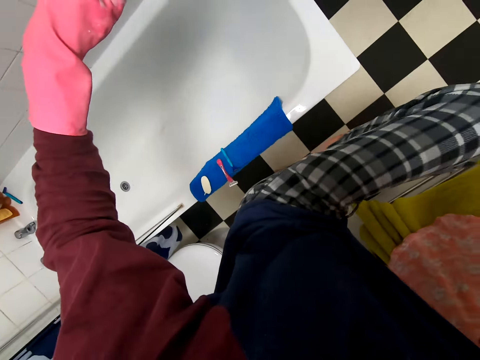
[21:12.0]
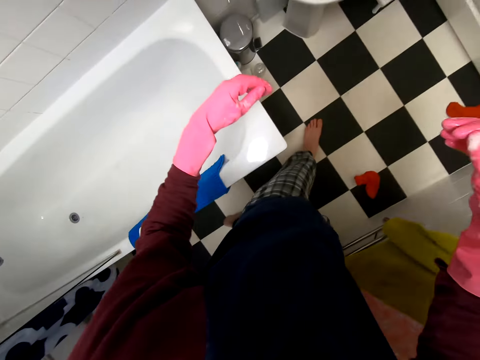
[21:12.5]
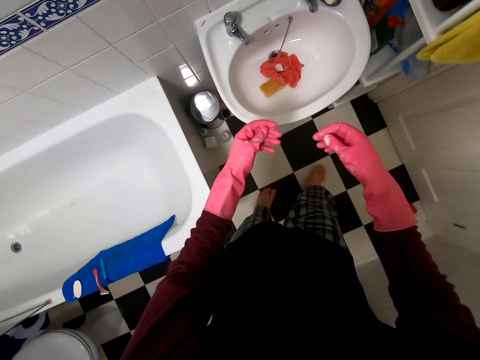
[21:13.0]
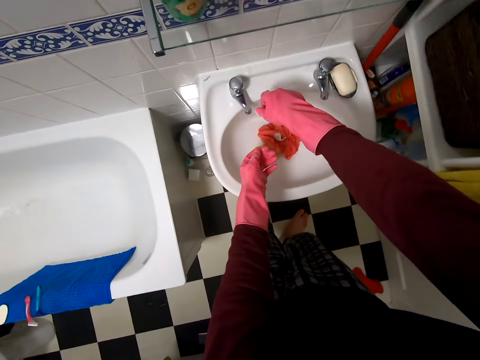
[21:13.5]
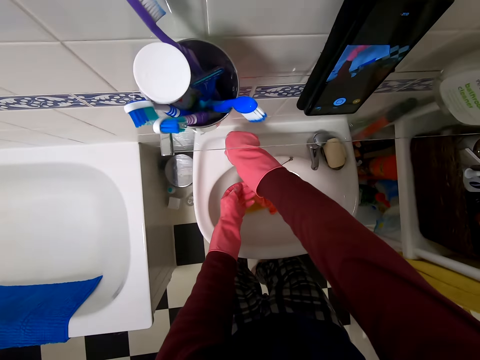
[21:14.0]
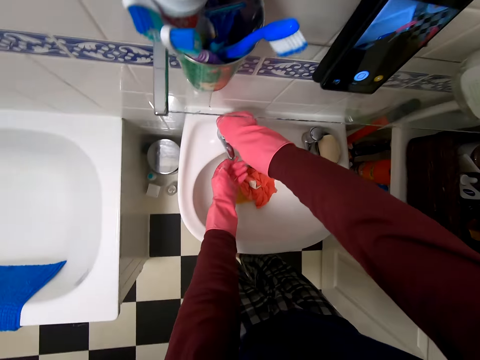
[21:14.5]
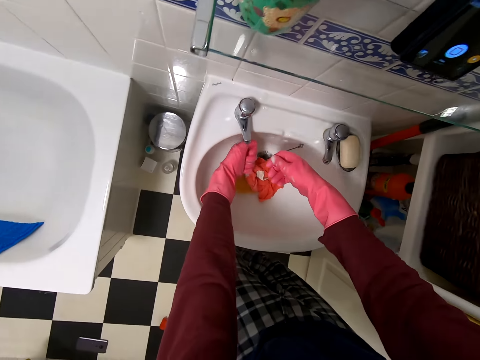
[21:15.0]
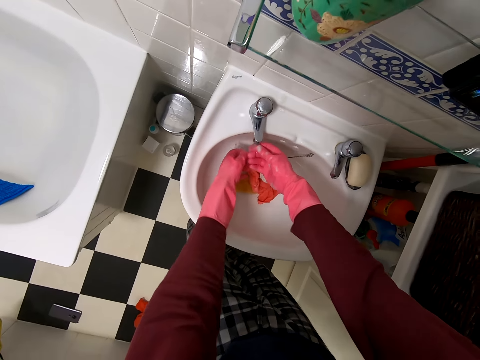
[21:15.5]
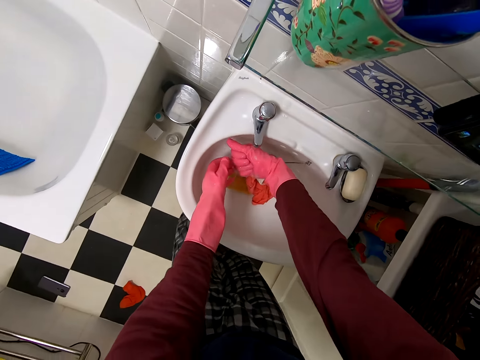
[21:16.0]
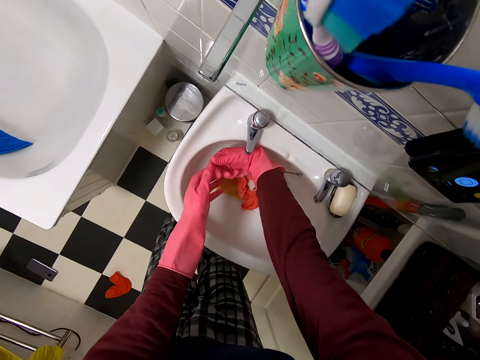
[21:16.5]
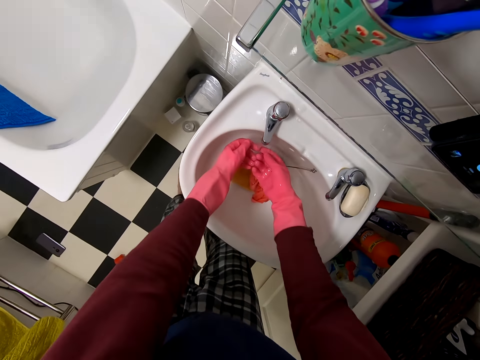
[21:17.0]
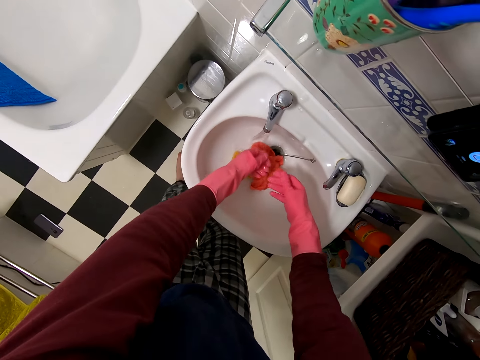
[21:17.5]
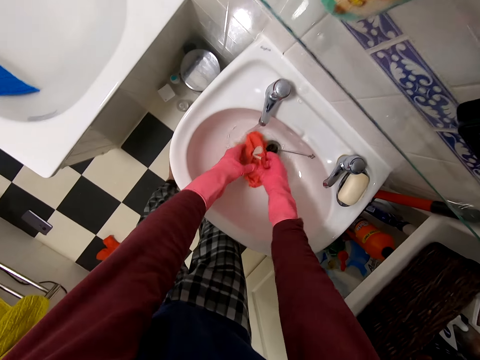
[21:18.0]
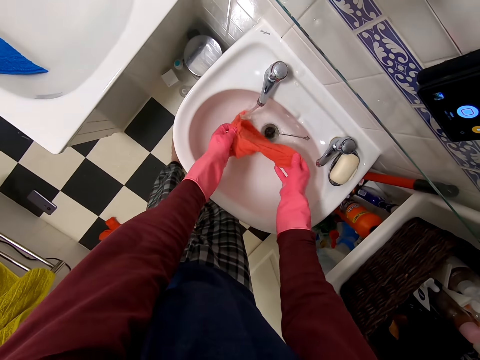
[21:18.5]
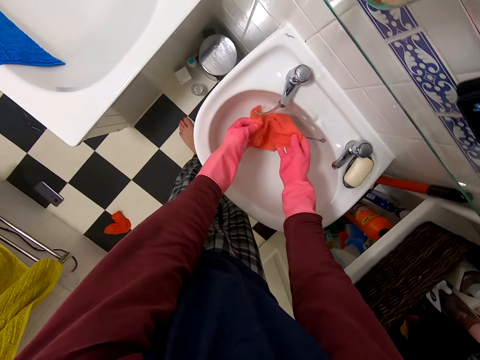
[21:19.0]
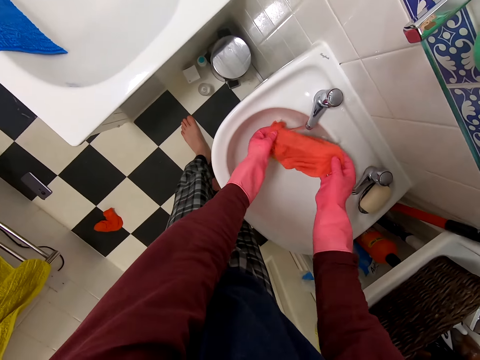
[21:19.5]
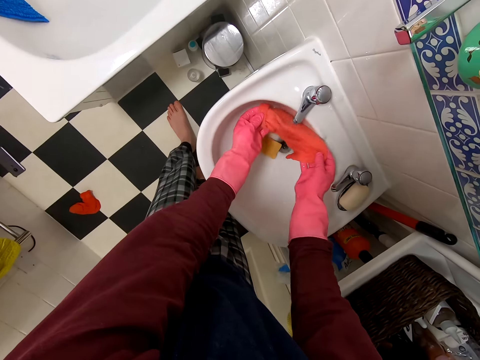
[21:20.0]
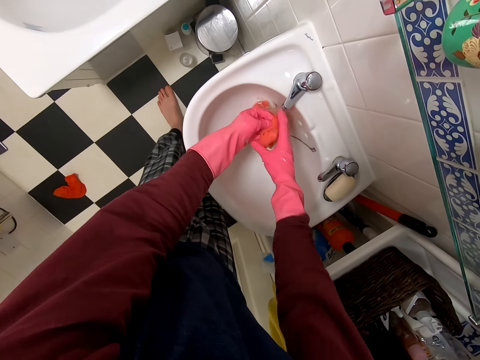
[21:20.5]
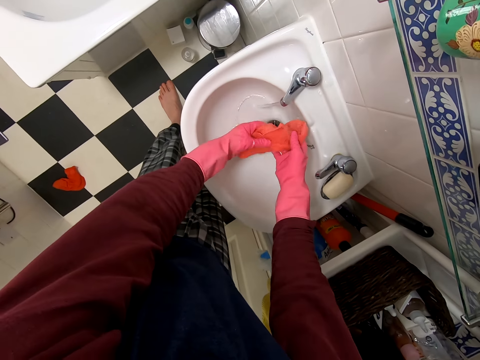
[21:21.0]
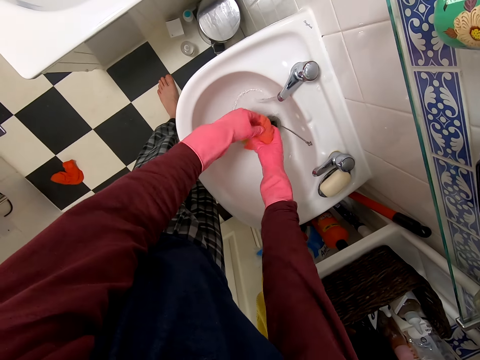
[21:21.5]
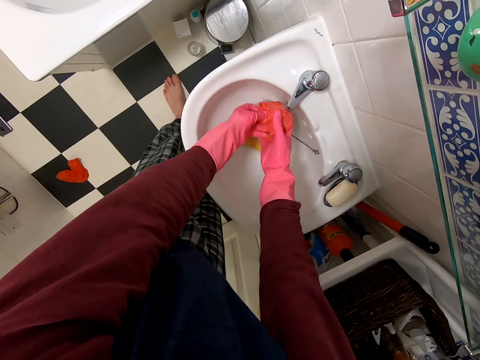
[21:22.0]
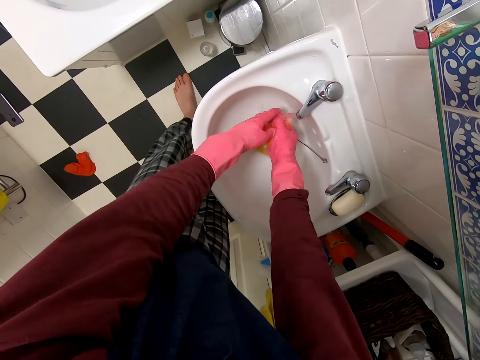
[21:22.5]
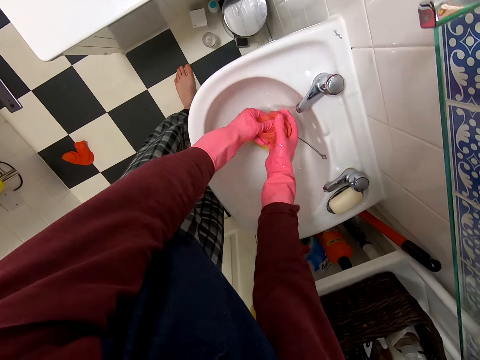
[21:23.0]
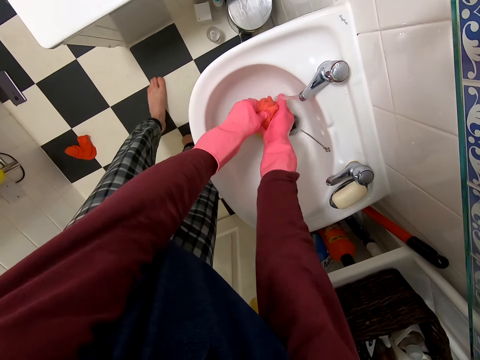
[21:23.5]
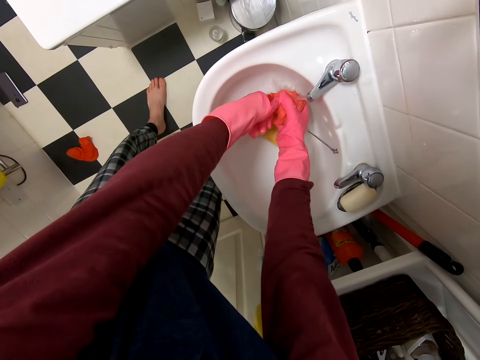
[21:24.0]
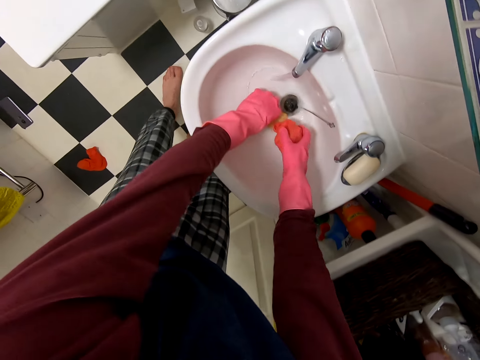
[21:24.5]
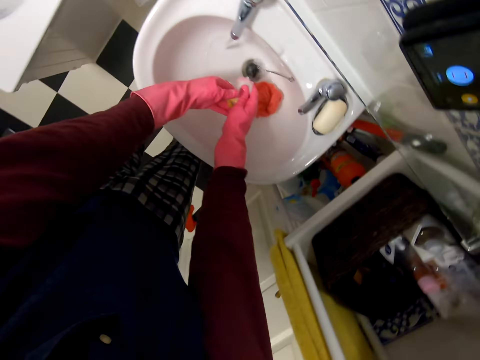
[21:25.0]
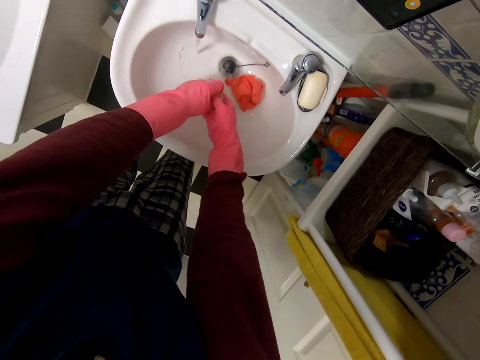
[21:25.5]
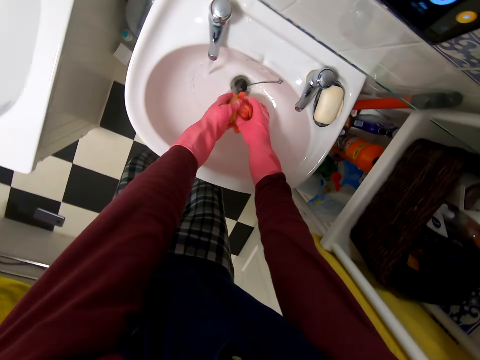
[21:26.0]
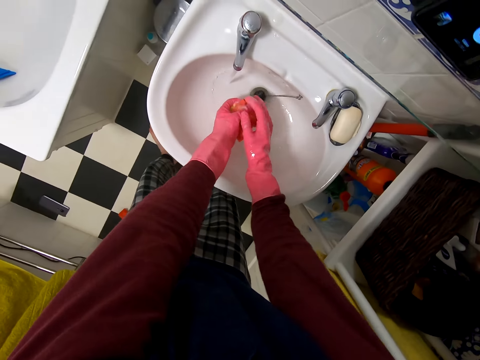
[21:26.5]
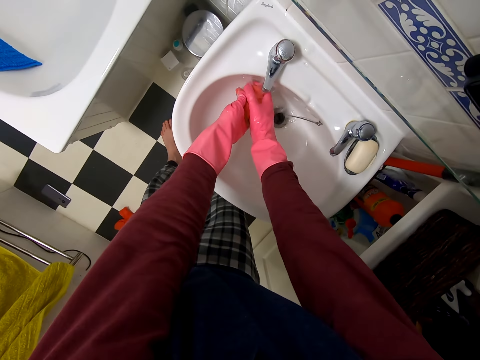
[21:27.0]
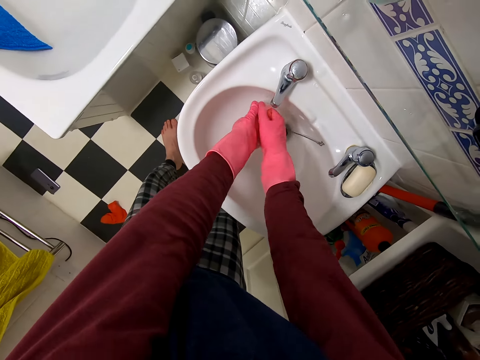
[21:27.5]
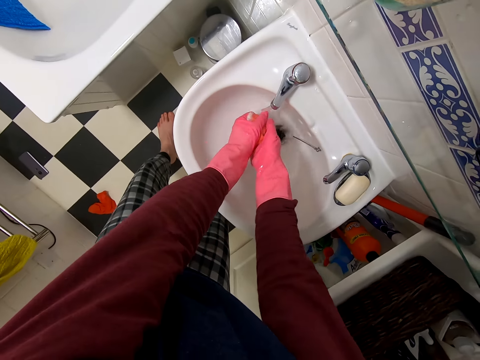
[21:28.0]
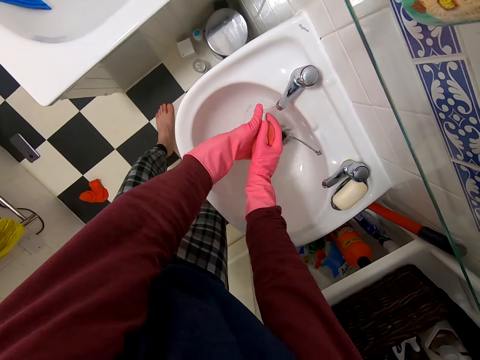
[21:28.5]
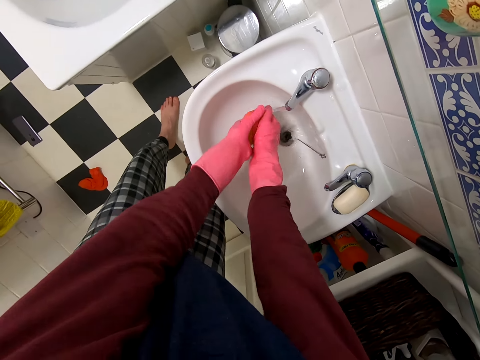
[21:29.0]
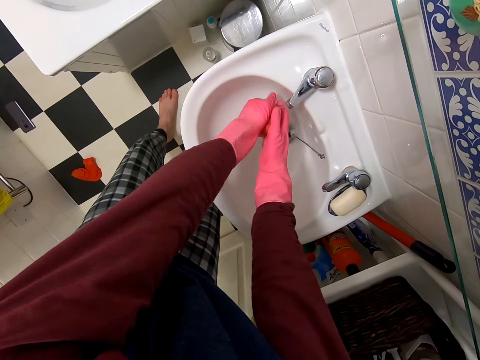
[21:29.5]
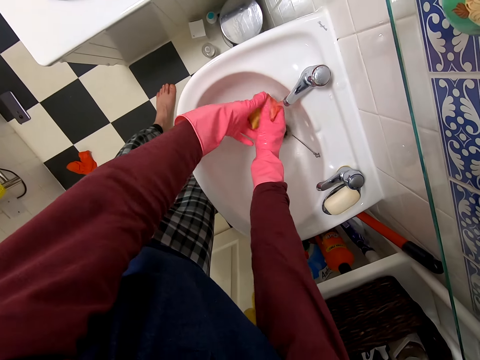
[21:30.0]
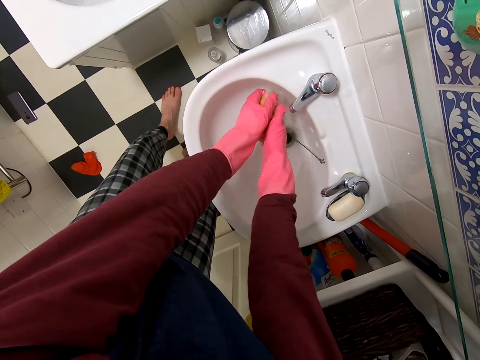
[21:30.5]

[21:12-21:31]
The camera wearer opens the tap. She washes her hands. She picks up the cloth. She rinses the cloth. She places the cloth in the sink. She picks up the sponge. She squeezes the sponge. She picks up the cloth. She rinses the cloth.

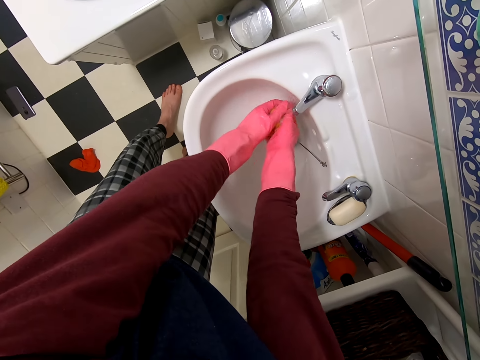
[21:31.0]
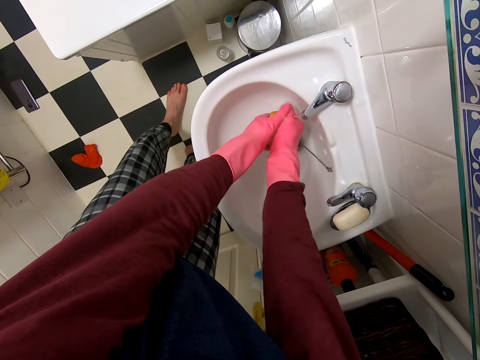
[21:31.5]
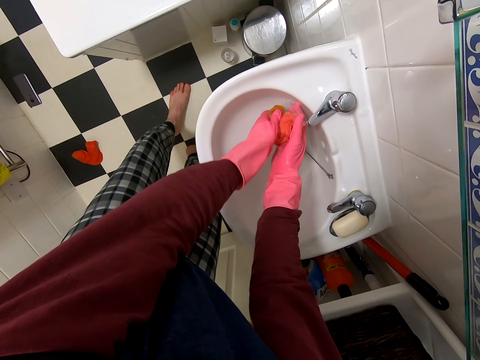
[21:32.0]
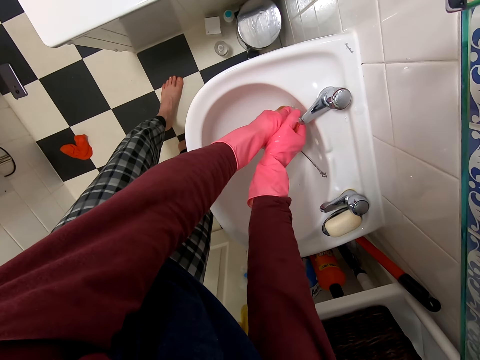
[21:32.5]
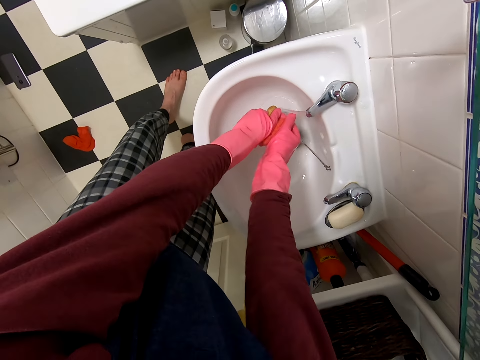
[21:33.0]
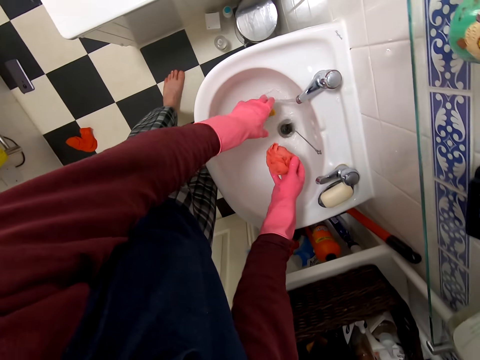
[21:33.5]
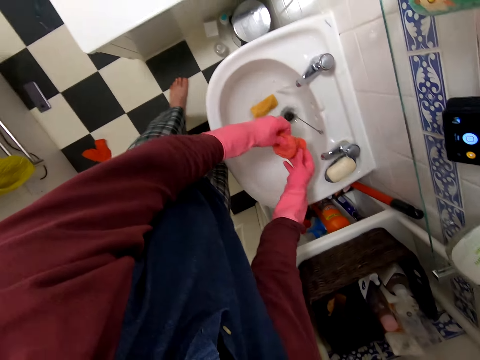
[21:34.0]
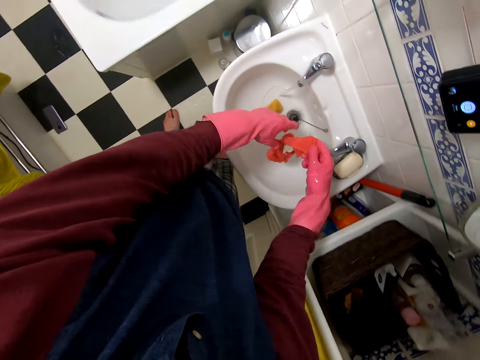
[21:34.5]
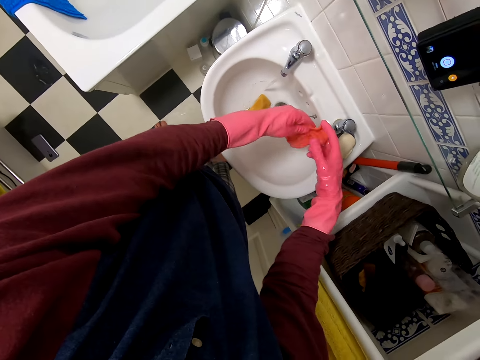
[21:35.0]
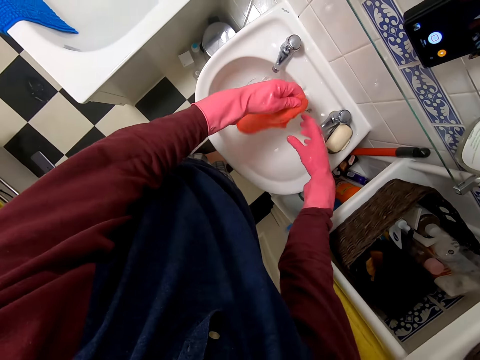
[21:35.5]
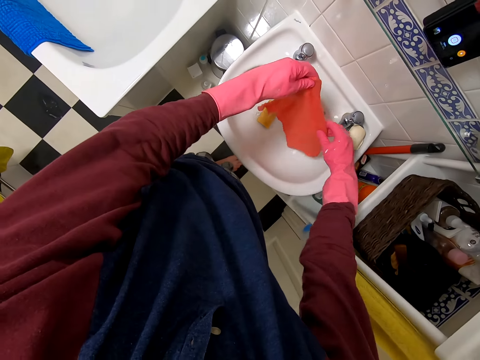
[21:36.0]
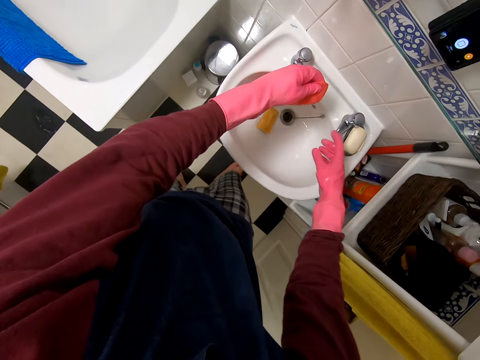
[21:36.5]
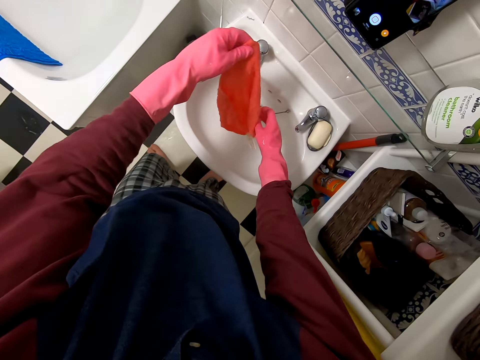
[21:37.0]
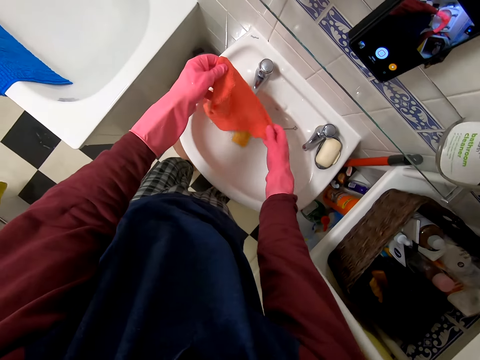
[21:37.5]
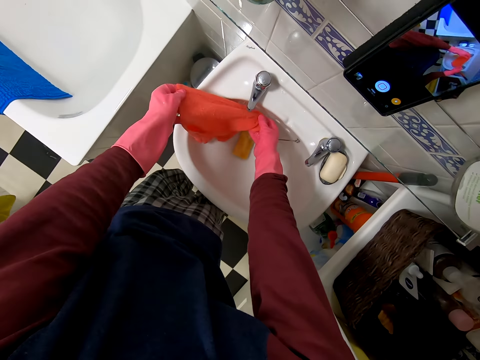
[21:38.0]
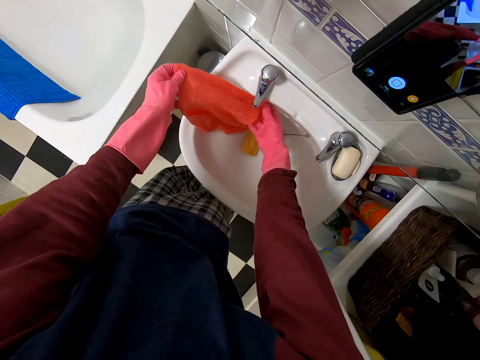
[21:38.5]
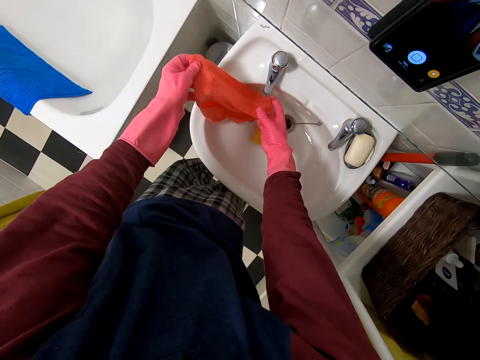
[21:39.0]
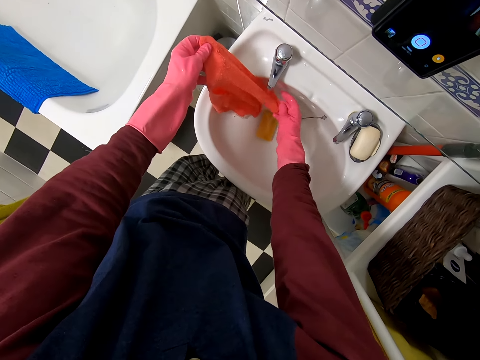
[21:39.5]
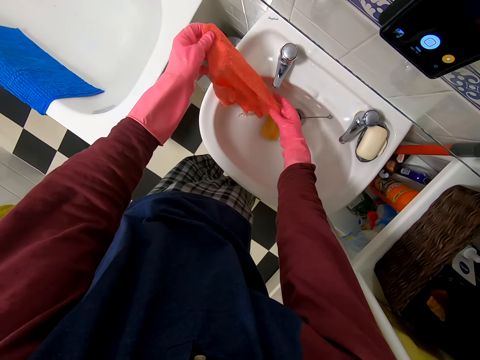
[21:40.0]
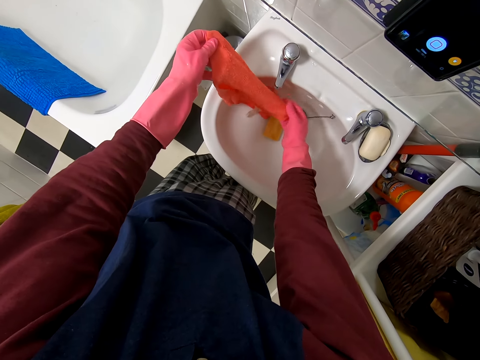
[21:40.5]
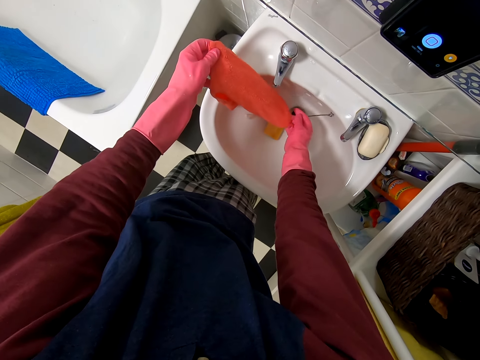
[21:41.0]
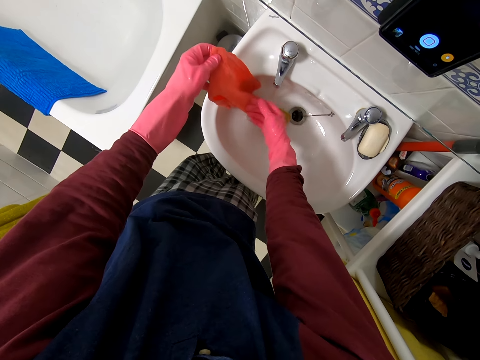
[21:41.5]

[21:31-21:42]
The camera wearer places the sponge in the sink. They straighten the cloth. They rinse the cloth.
